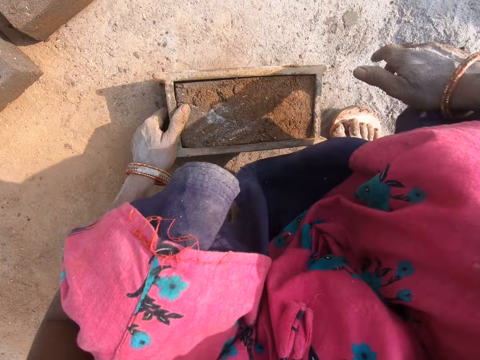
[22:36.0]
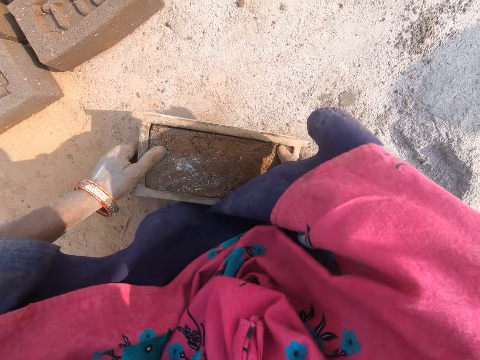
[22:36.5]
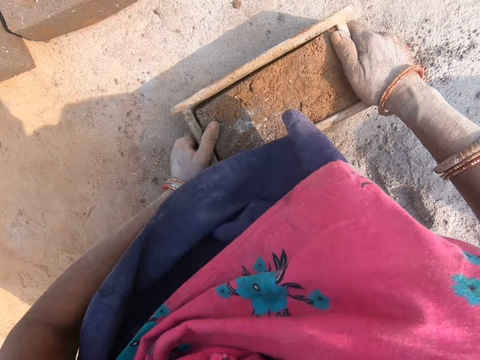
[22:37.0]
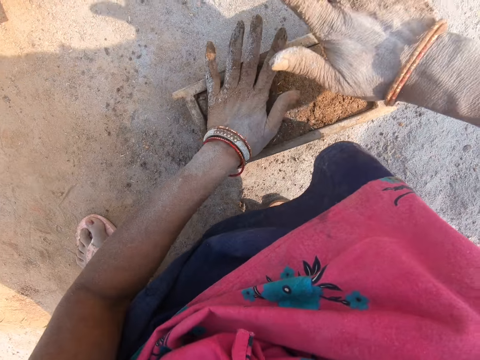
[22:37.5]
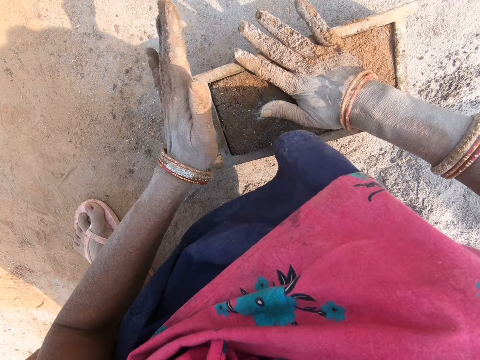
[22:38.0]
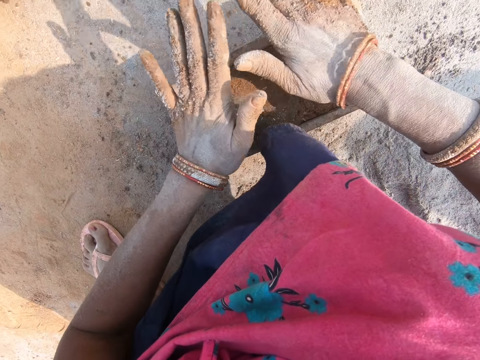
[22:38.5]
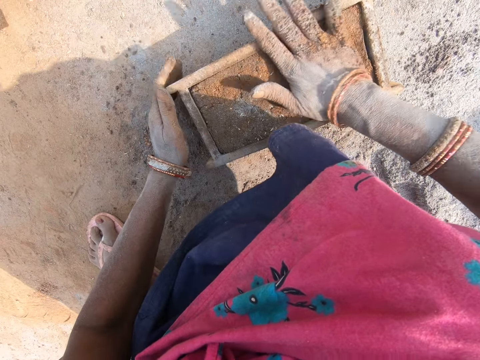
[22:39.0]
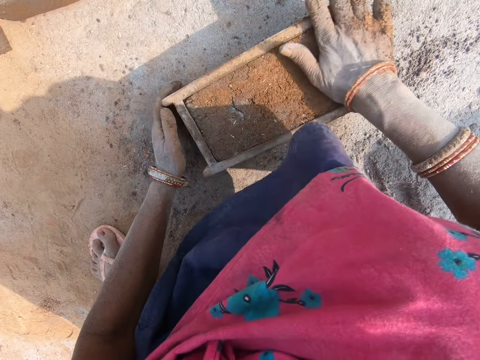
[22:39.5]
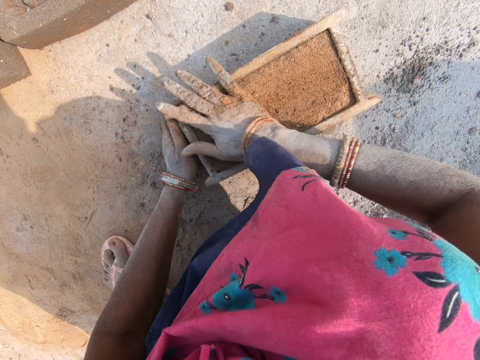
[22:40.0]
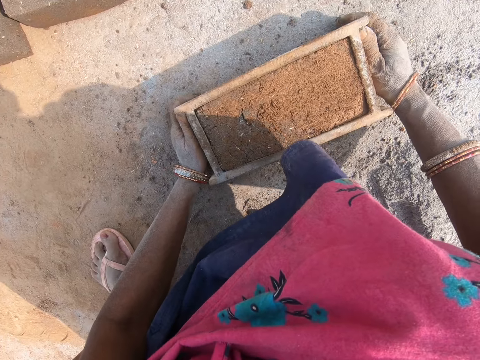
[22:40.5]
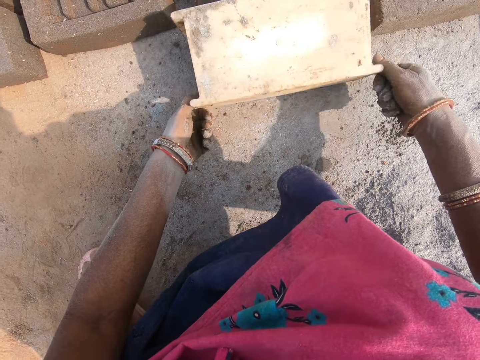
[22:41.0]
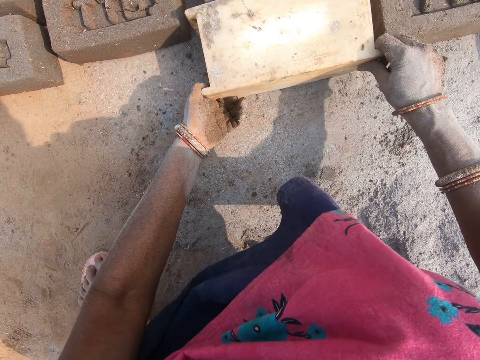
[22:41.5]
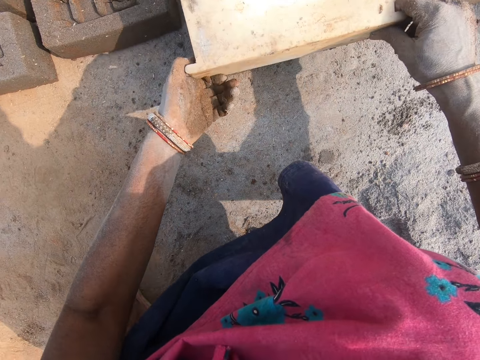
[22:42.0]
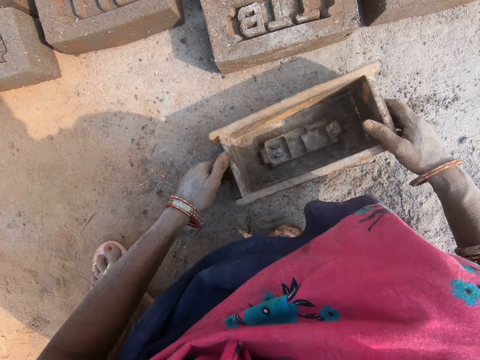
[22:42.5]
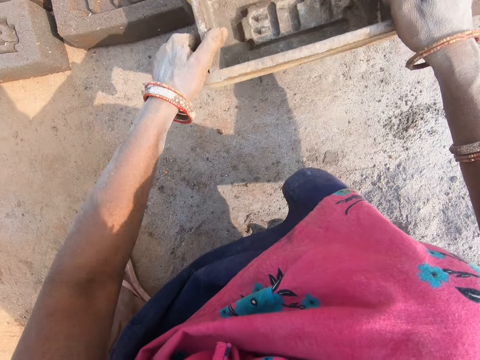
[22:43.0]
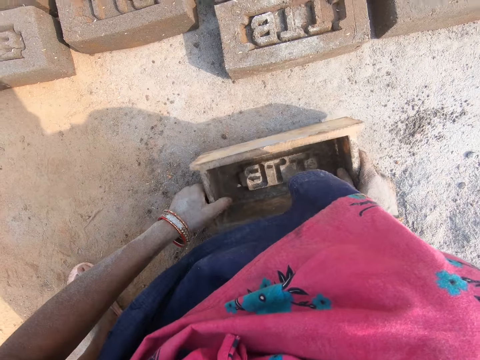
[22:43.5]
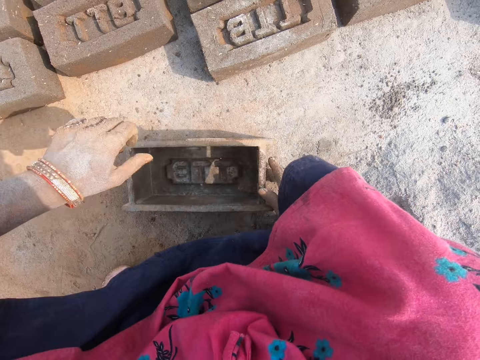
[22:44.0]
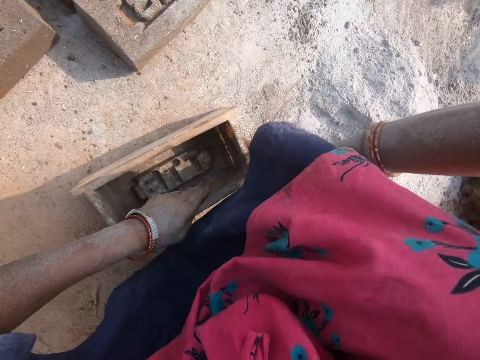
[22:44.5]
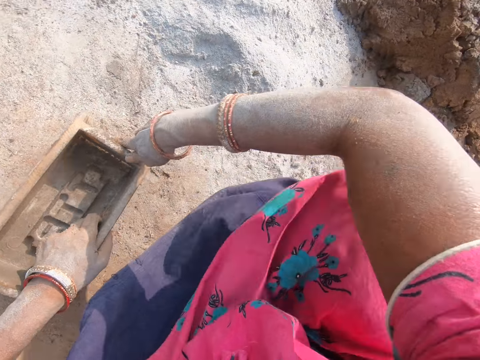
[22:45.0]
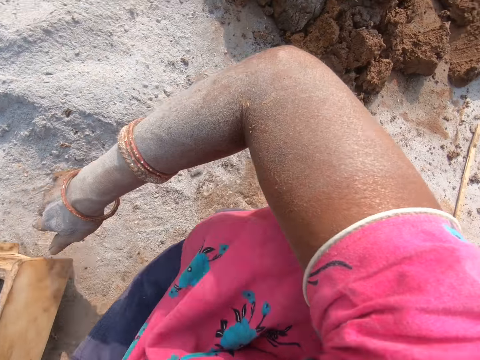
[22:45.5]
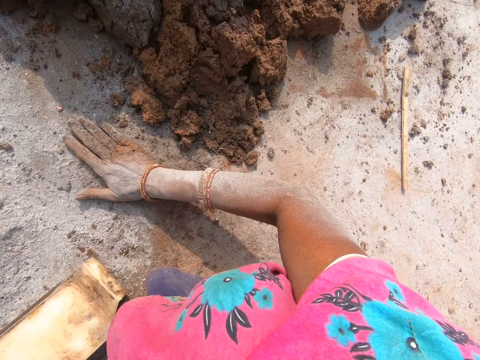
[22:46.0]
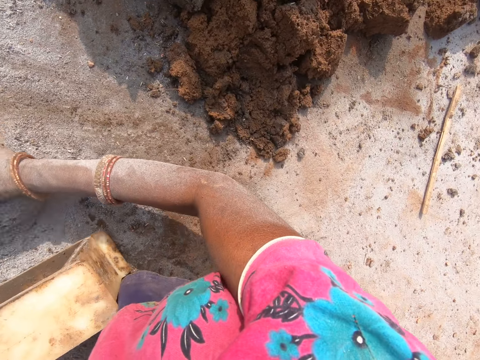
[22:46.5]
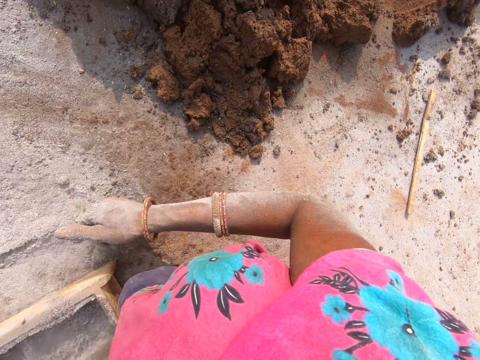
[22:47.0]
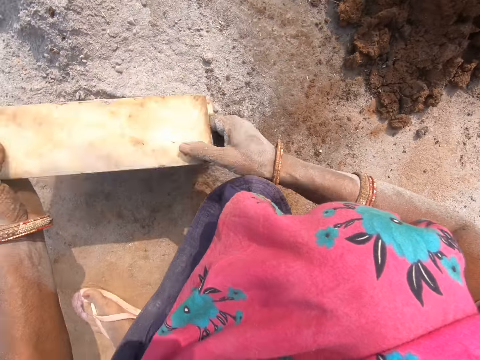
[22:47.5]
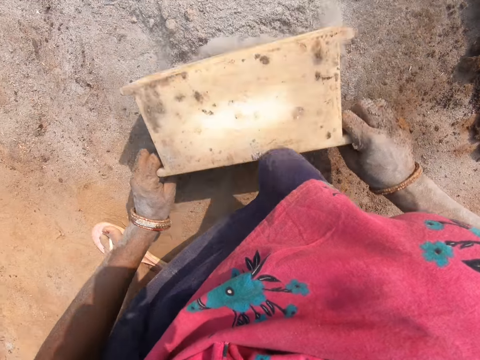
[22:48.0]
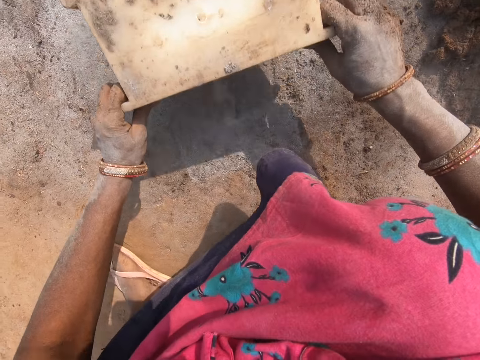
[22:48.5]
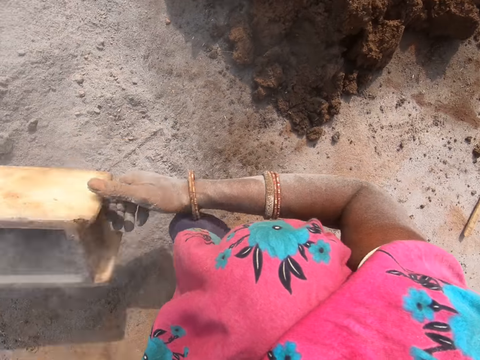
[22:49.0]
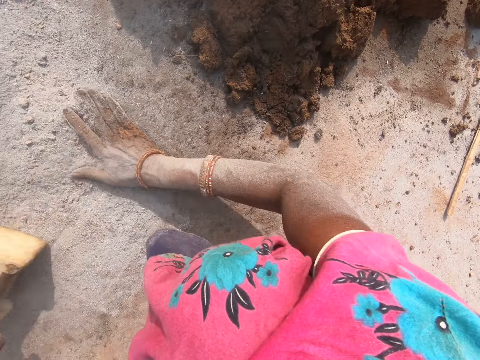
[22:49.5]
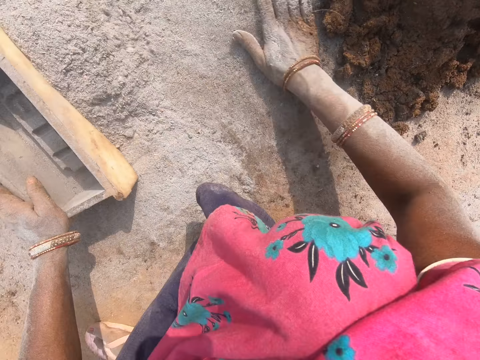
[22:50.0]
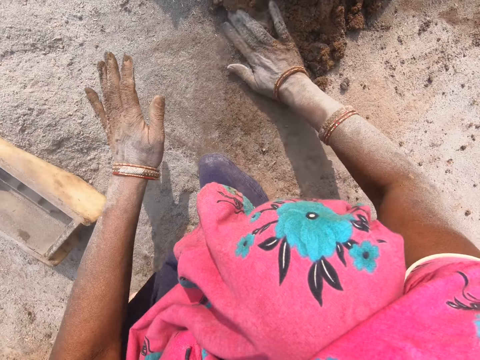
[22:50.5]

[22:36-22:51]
The camera wearer places the brick molder down. She hits the hand on the mud. She levels mud in the brick molder. She turns the brick mould. She places brick-shaped mud on the ground. She lifts the brick mould and hits the brick mould on the ground. She picks up the brick molder. She moves the leg. She puts sand into the box. She dusts the wooden mold with ash. She pours sand in the box from the ground and pushes sand on the ground with the box. She collects the ash together. She rubs her hand on the ground.

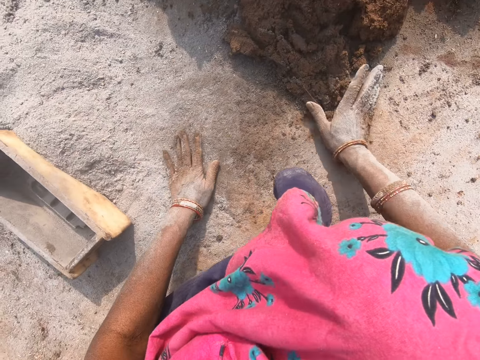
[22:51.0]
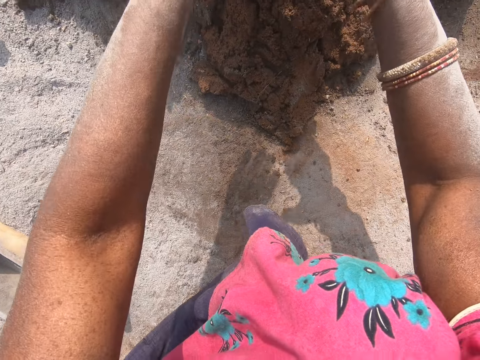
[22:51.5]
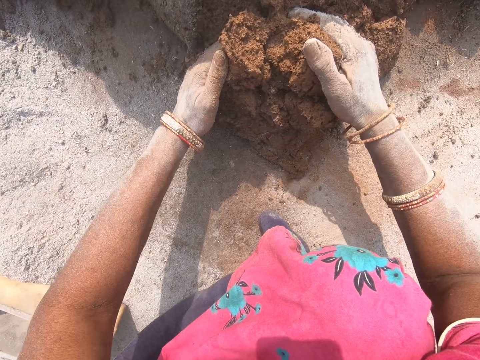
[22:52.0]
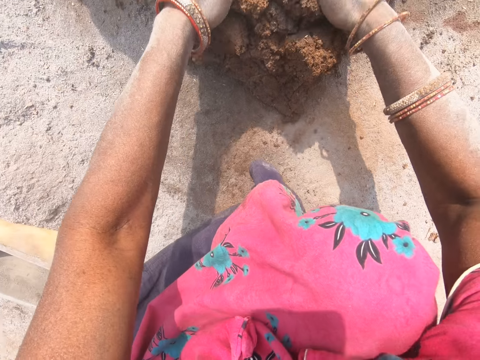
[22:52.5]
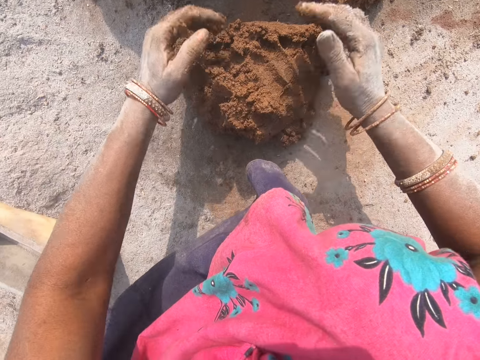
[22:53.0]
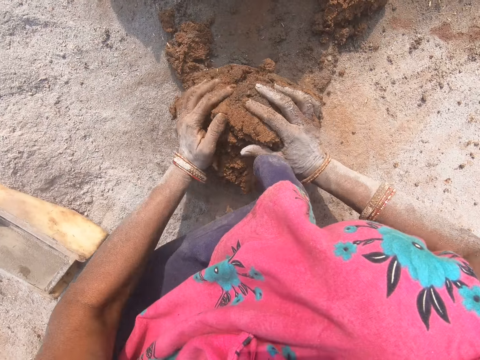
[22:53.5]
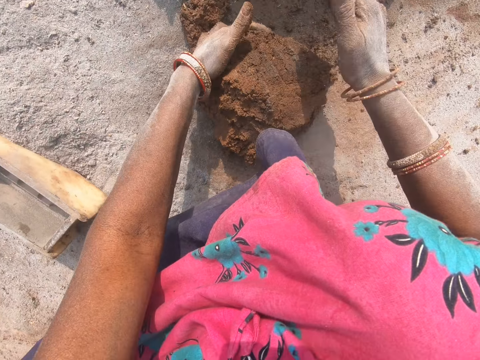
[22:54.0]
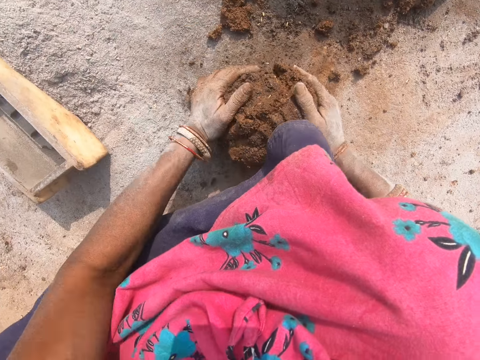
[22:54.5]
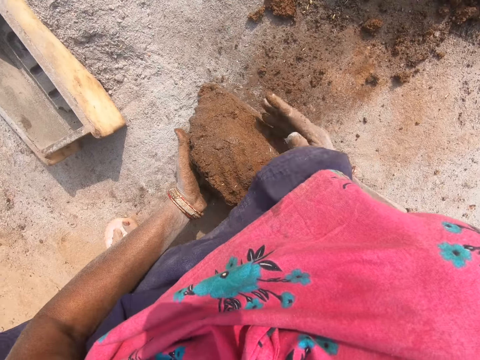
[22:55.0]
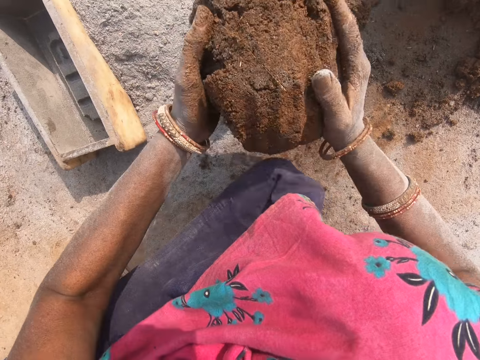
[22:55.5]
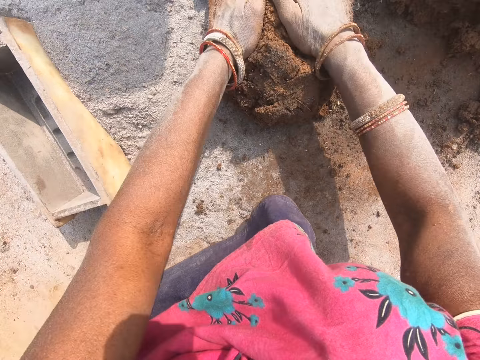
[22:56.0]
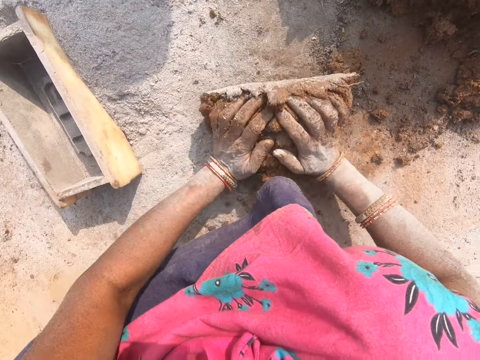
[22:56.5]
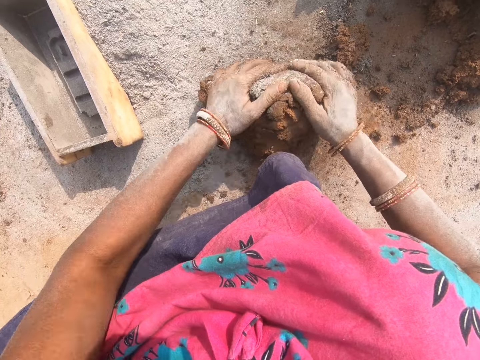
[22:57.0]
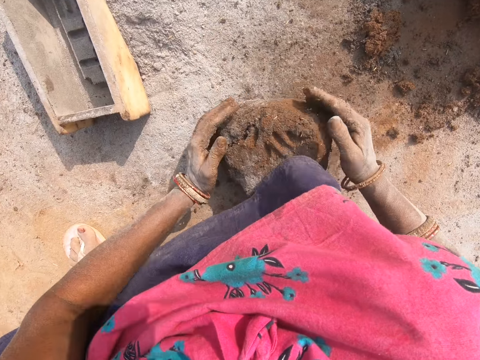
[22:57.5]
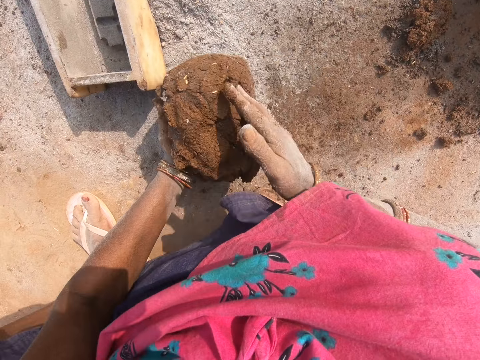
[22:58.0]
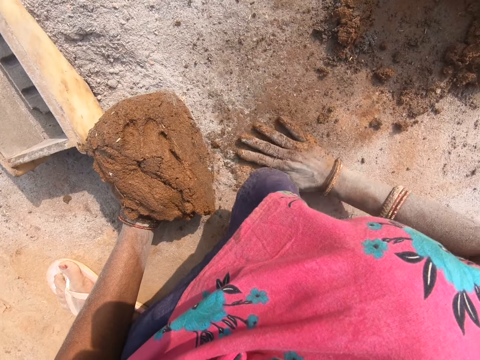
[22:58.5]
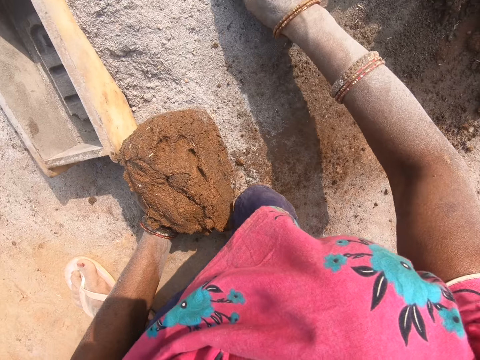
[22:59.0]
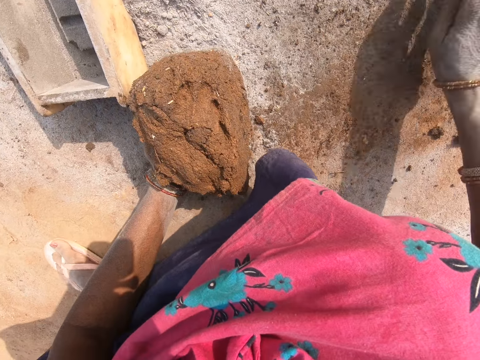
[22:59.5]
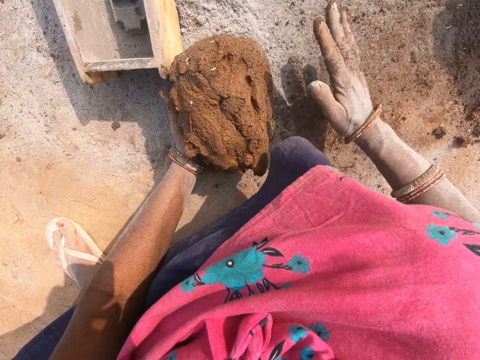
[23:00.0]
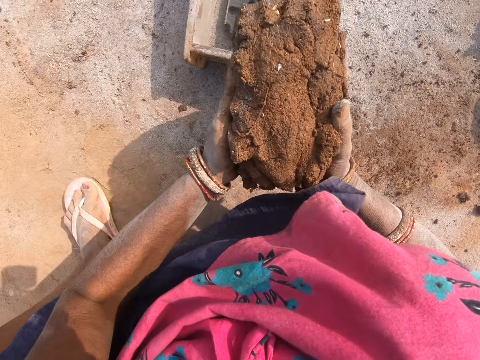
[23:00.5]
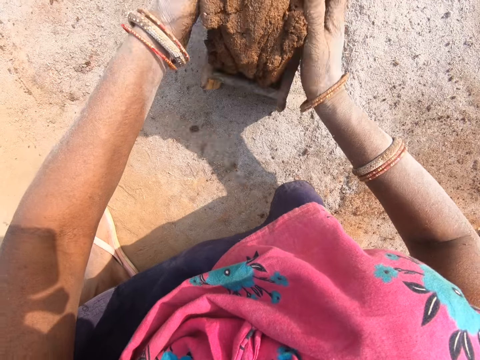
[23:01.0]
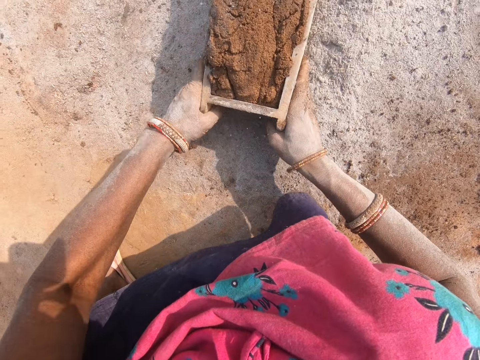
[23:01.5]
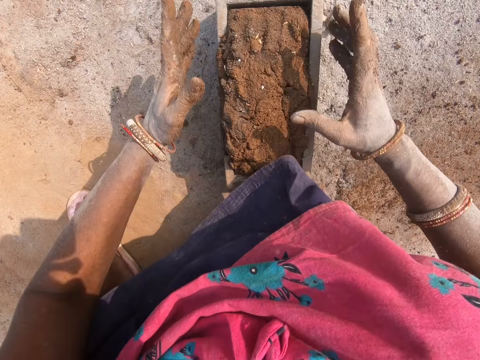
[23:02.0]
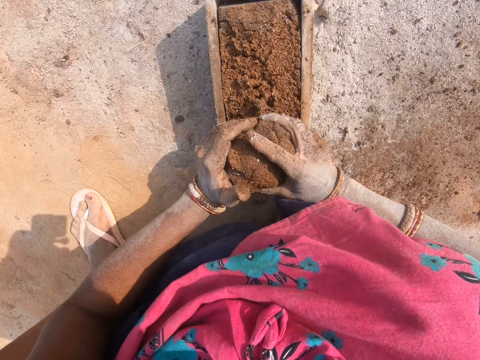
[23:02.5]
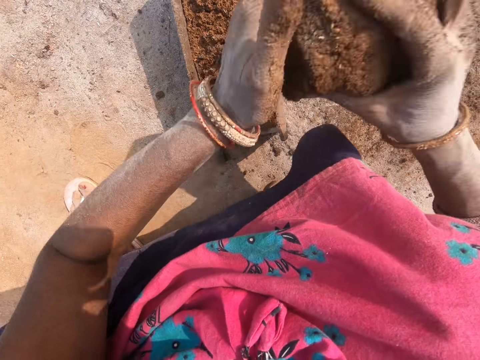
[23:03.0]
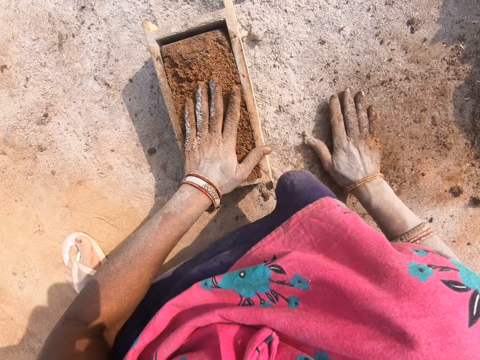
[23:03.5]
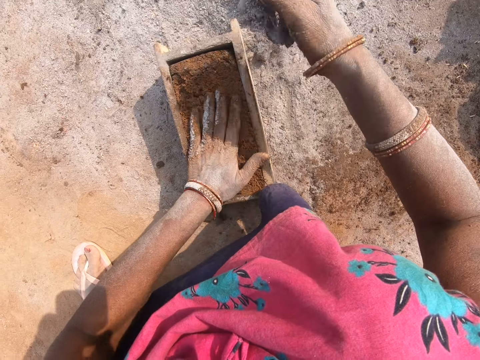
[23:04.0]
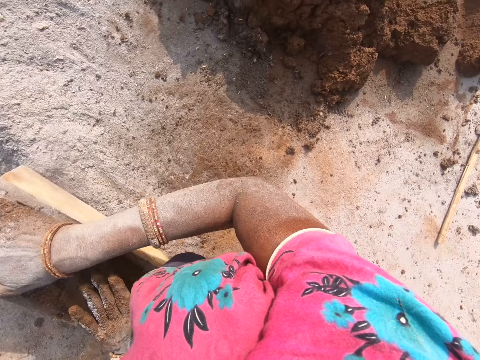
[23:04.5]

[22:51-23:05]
The camera wearer cuts the clay mold on the ground with her hand. She picks up the mixture. She molds the clay mold onto the ground. She swipes the ground with her hand. She puts the clay mold into a box and pulls the box with the clay mold on the ground closer. She cuts the clay mold on the box in a field. She removes excess mixture. She puts the clay mold on the ground, picks up sand on the ground, and puts sand into the box with the clay mold. She adds ash to the mixture.
